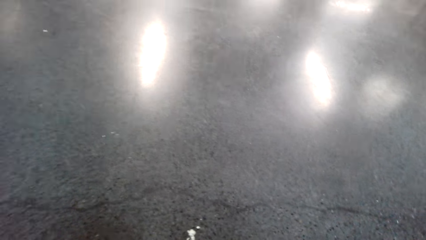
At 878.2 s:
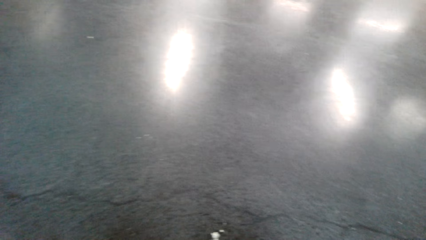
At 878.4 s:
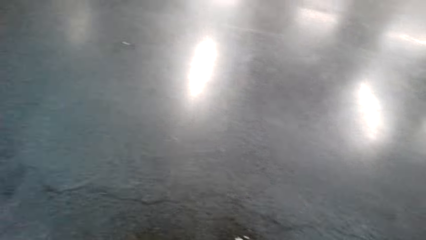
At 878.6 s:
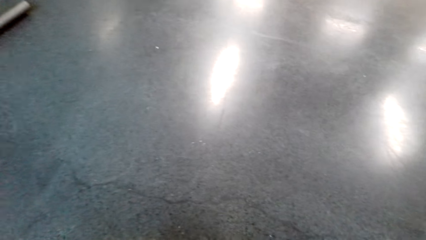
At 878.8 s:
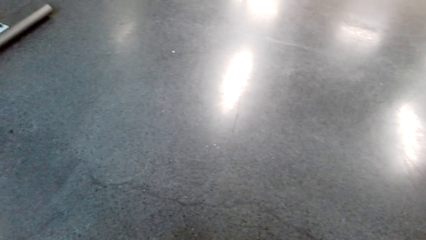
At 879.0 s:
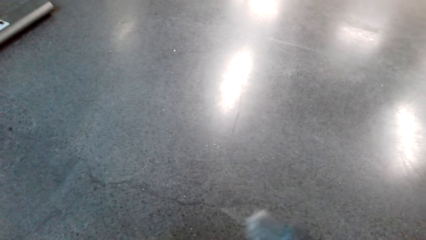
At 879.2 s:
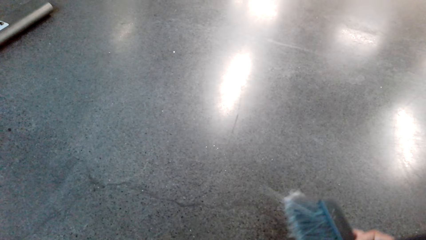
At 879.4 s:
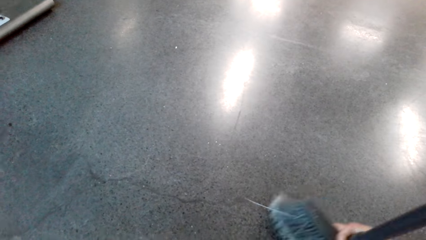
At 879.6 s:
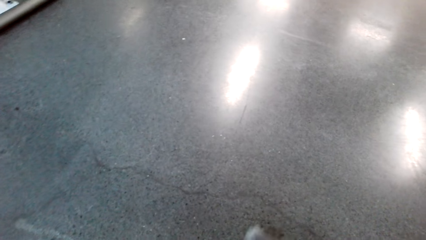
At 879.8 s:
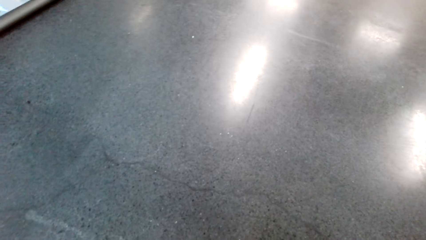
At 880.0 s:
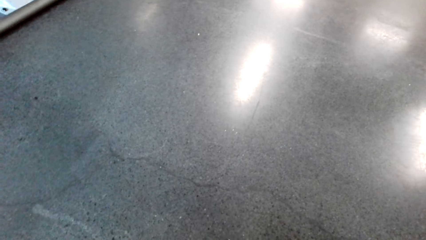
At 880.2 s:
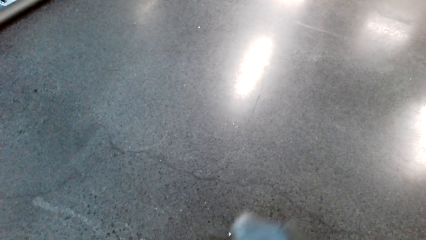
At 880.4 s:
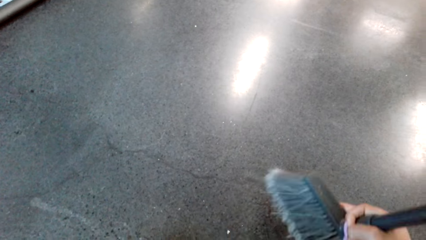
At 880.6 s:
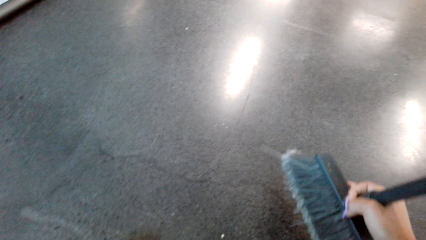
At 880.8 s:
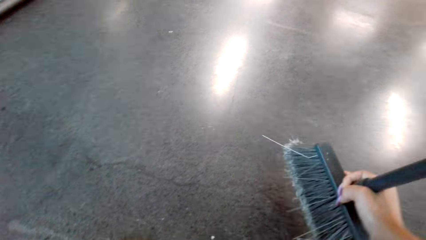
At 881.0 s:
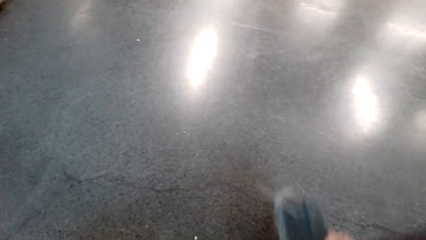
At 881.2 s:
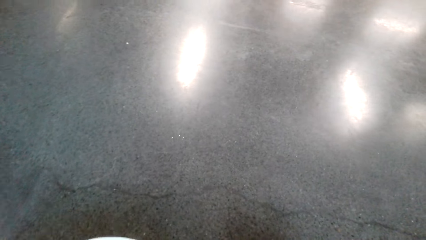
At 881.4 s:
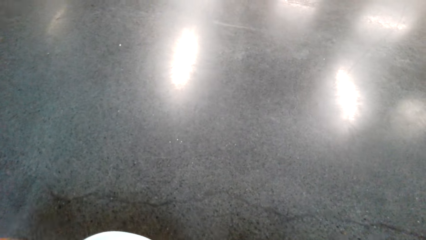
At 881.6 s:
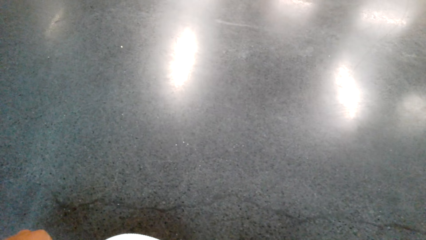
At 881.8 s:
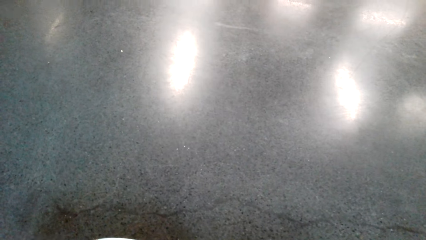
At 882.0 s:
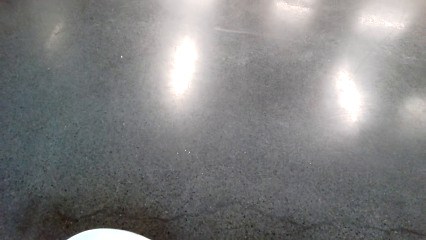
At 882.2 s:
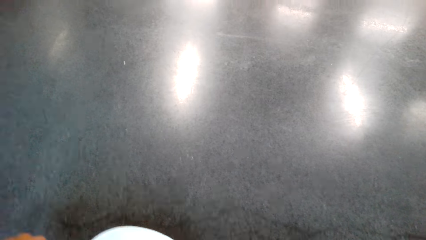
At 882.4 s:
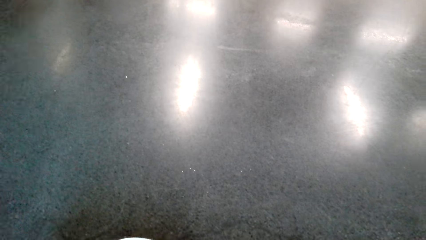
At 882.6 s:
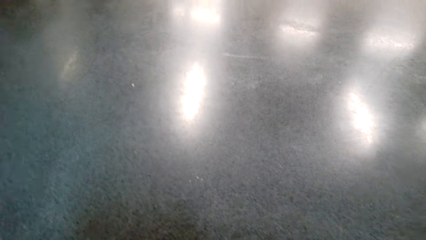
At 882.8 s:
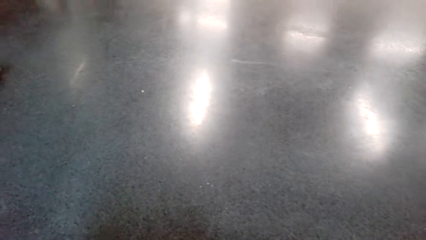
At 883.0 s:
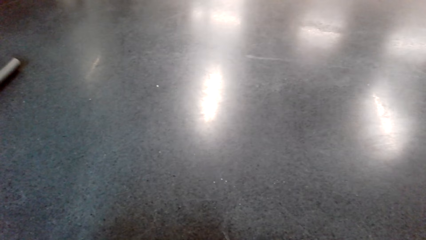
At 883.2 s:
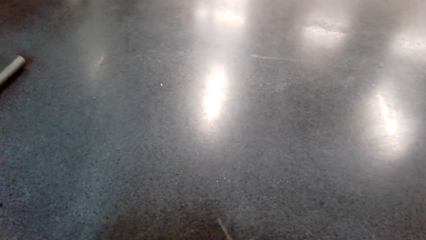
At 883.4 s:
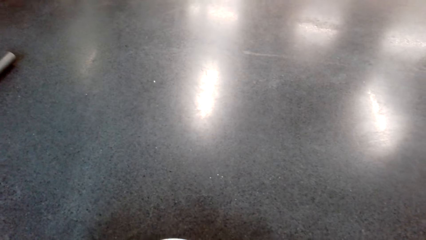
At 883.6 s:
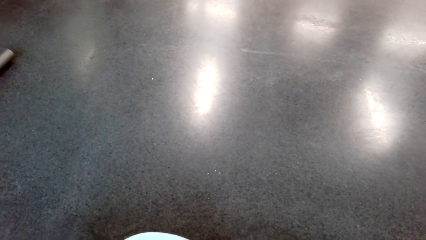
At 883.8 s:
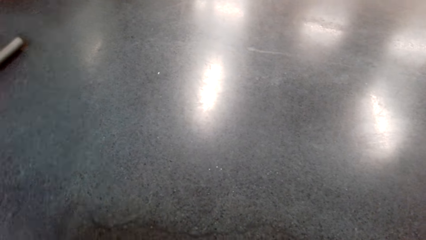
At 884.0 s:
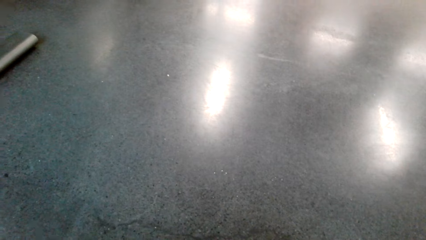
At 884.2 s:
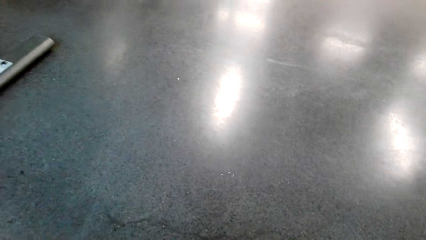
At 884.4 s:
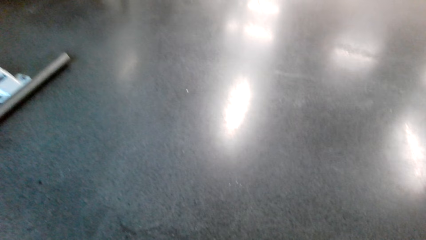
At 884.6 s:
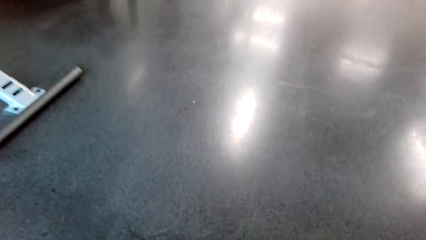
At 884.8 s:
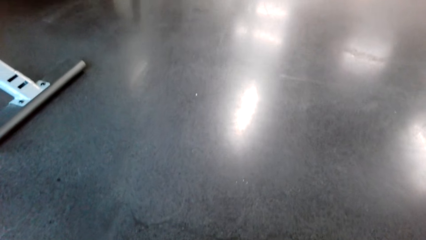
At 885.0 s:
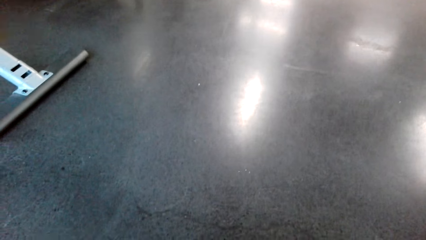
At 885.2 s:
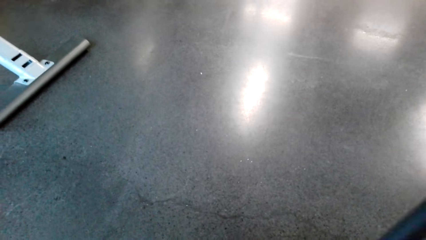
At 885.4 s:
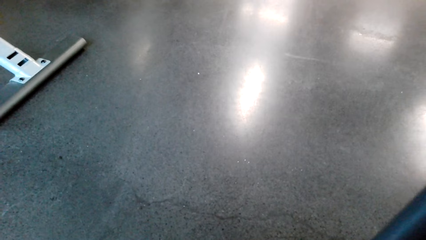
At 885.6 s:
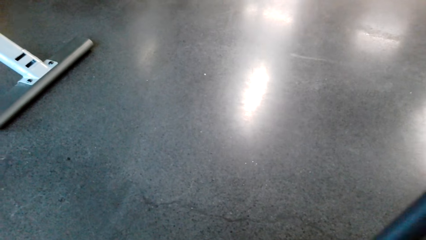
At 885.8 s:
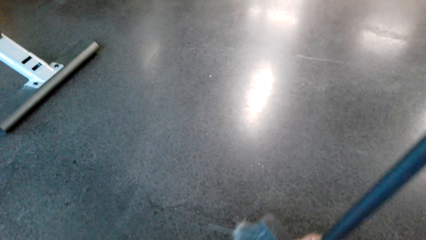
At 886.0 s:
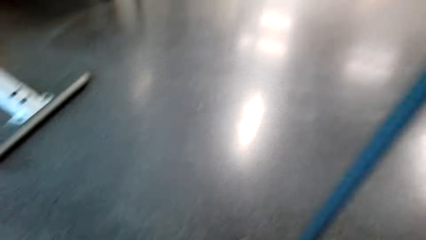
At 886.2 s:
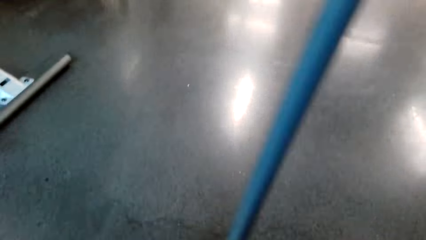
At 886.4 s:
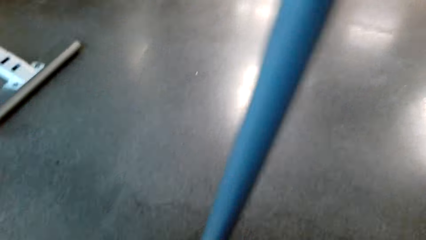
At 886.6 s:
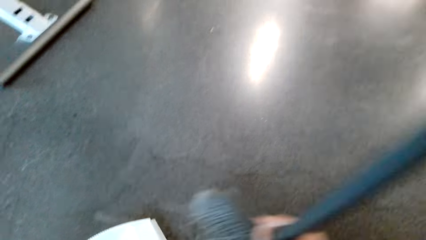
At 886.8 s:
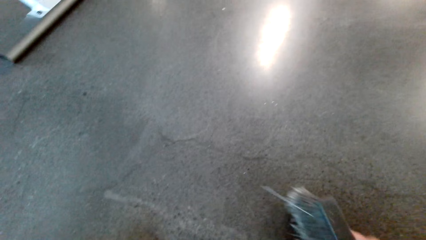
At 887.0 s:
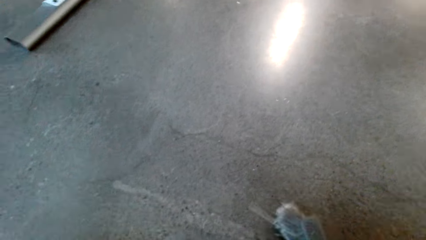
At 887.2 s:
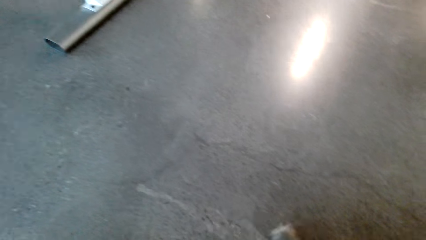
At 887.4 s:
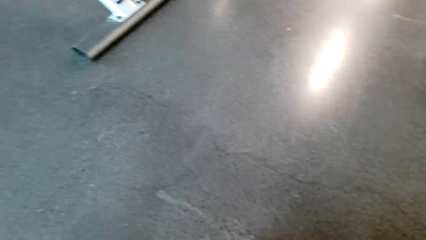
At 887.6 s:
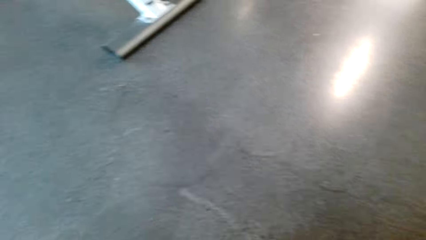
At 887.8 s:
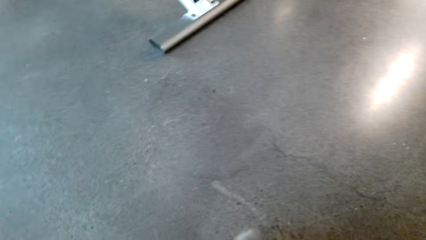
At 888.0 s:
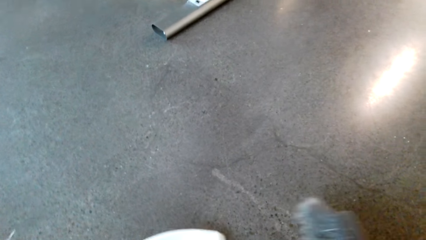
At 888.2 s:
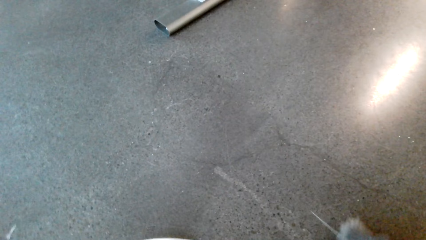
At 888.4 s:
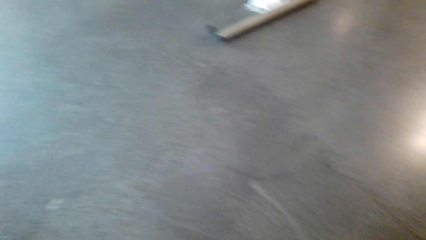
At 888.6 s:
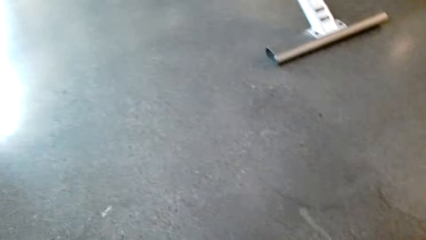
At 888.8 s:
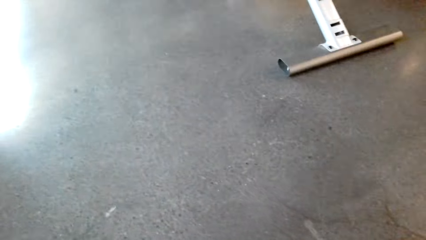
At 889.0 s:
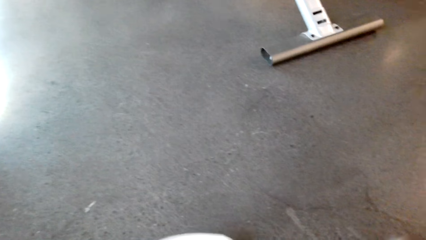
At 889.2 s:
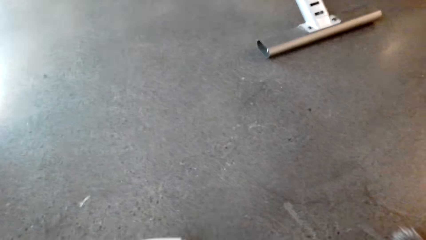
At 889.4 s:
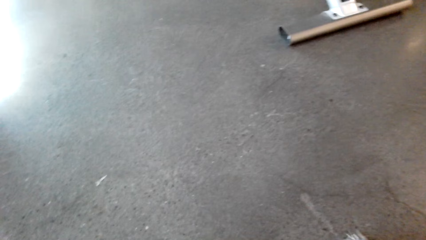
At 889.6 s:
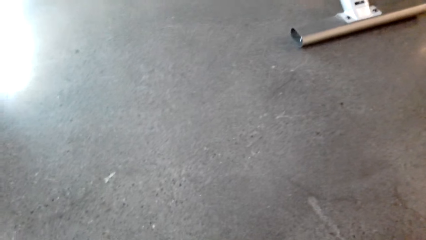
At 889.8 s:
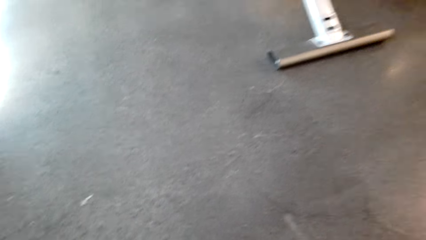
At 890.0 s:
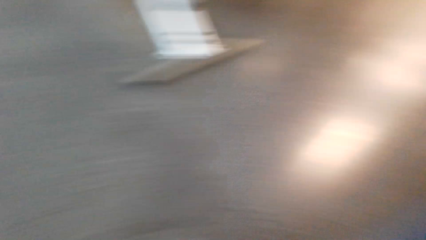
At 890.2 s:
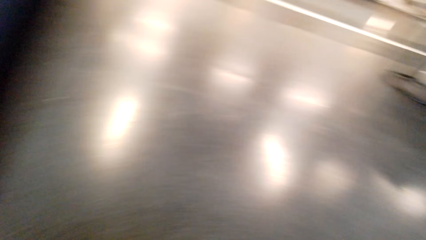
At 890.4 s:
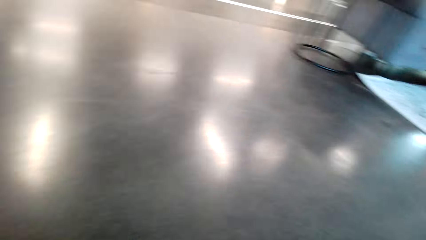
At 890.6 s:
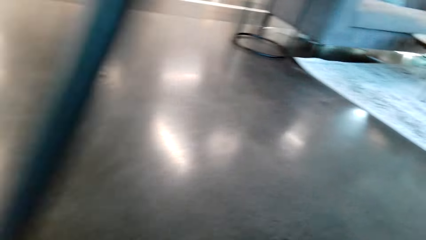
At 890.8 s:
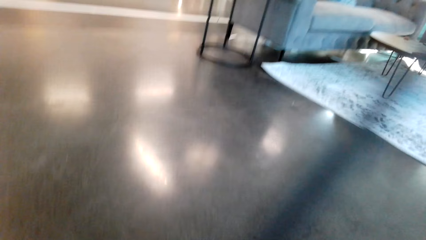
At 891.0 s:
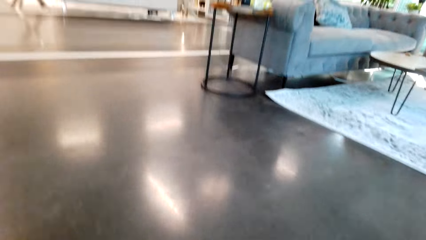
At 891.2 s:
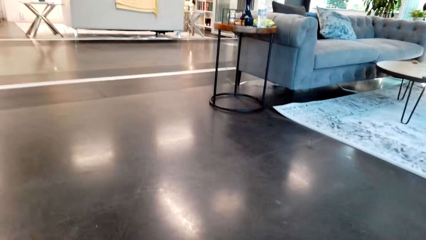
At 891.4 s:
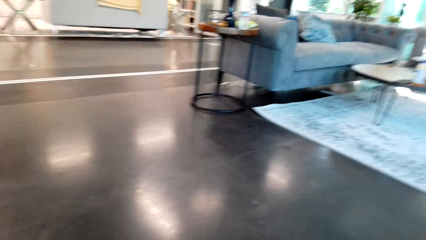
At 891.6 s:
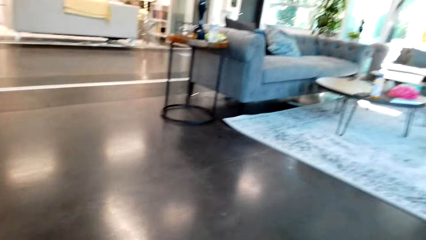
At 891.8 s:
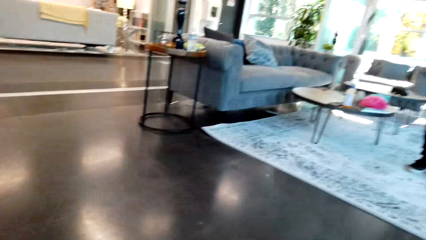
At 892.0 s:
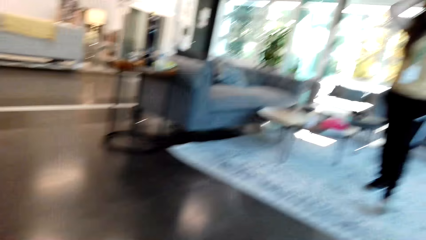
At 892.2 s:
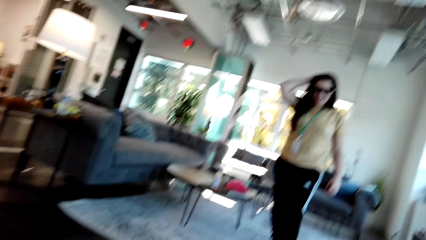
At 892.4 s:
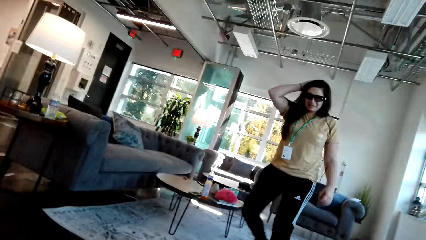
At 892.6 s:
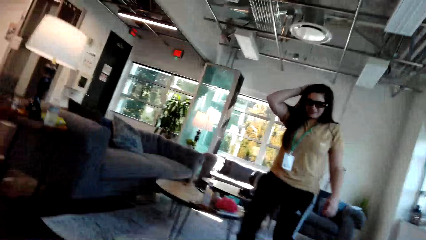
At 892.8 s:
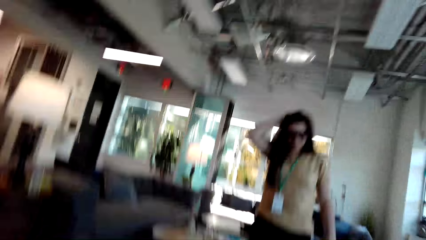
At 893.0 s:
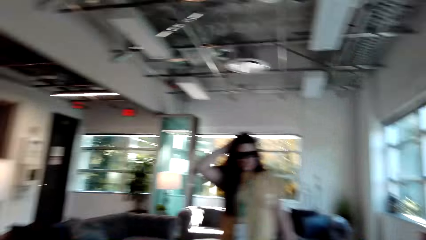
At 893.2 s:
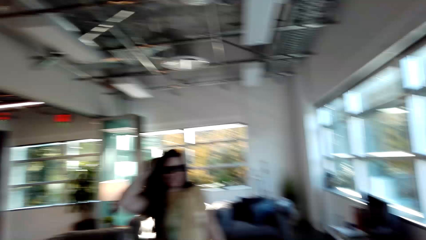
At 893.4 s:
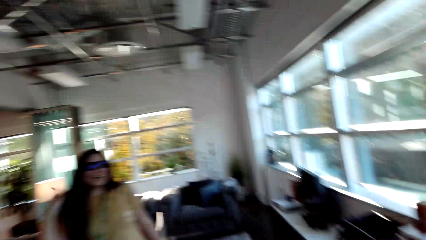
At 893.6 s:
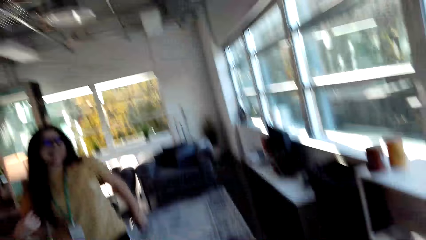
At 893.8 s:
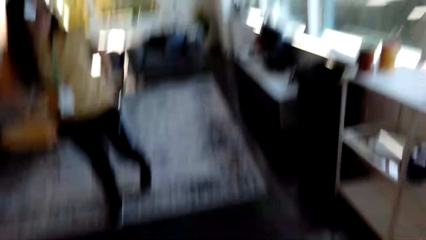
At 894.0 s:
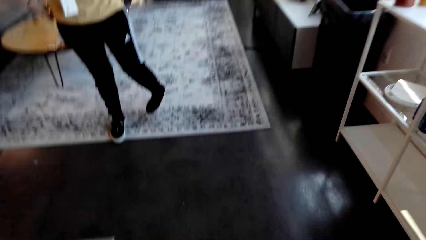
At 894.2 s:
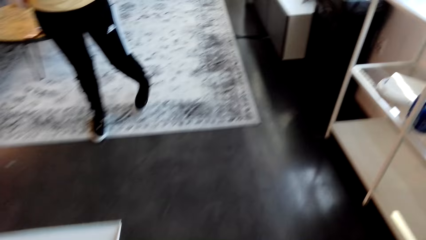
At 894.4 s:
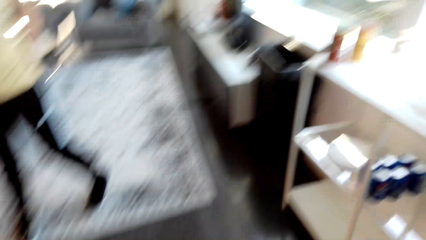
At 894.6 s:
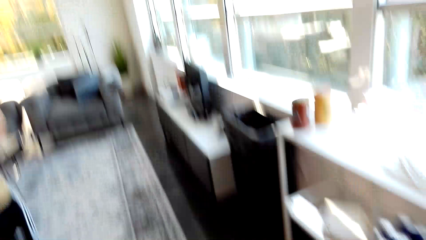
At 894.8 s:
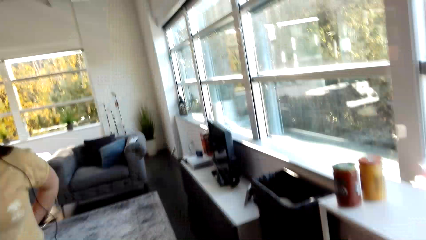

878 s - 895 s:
The camera wearer collects the waste with the dustpan. They converse with a woman. They adjust the broom. The woman adjusts her hair and walks towards the camera wearer in the house.
